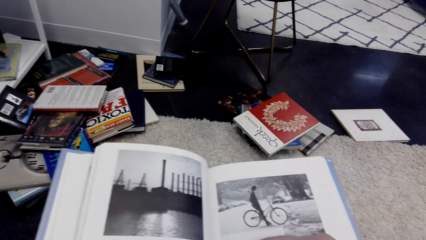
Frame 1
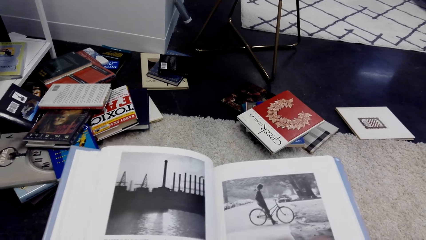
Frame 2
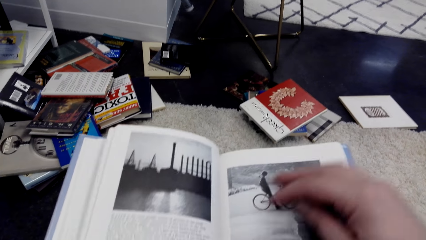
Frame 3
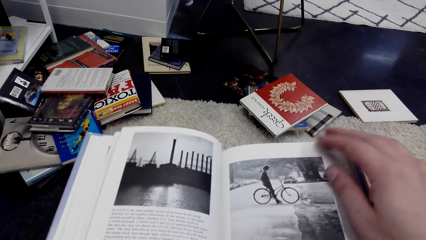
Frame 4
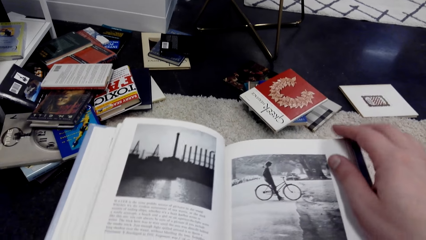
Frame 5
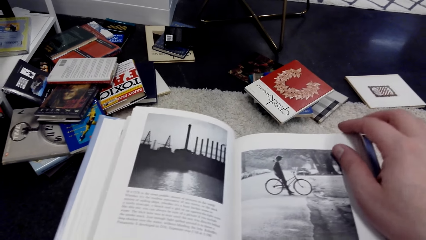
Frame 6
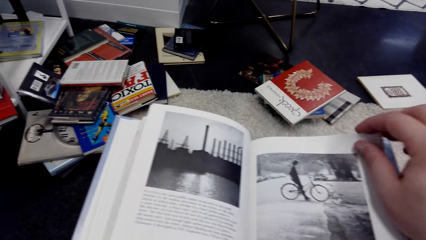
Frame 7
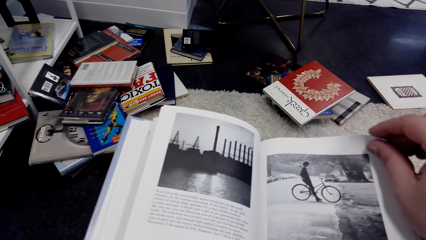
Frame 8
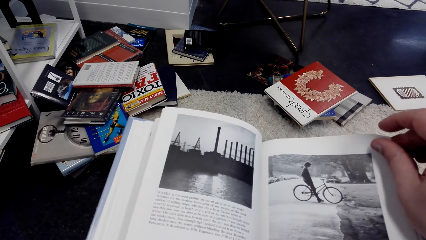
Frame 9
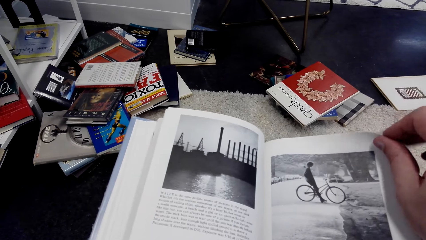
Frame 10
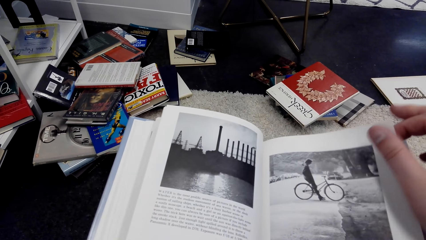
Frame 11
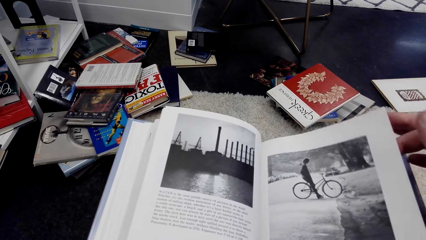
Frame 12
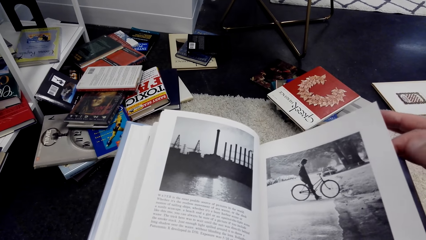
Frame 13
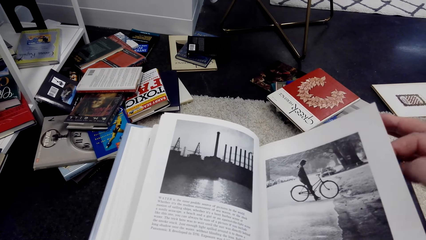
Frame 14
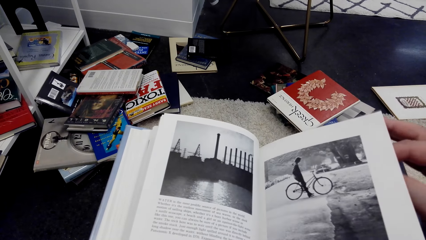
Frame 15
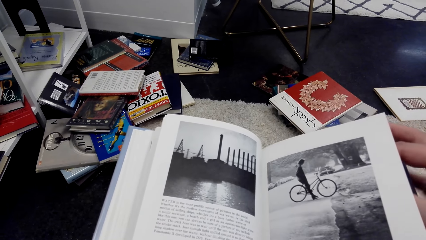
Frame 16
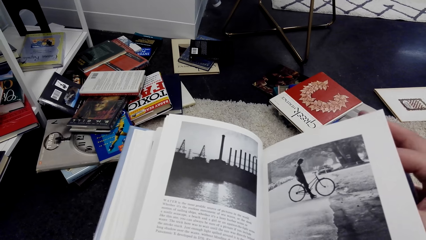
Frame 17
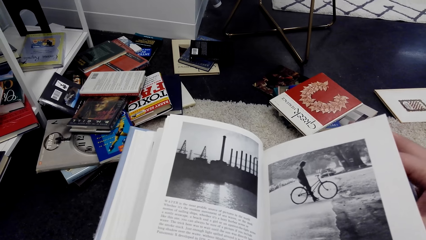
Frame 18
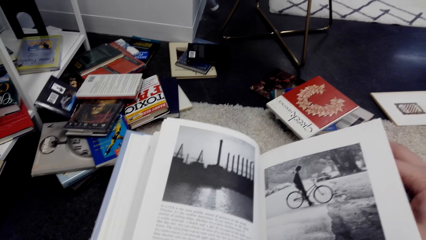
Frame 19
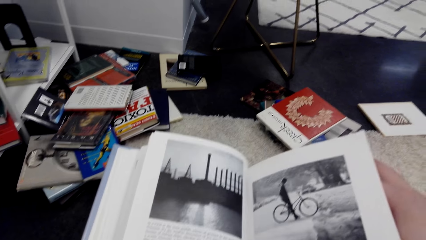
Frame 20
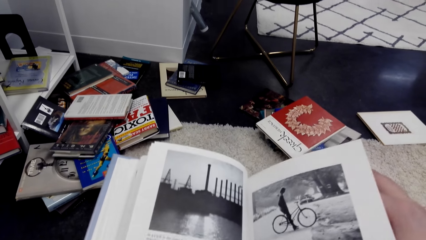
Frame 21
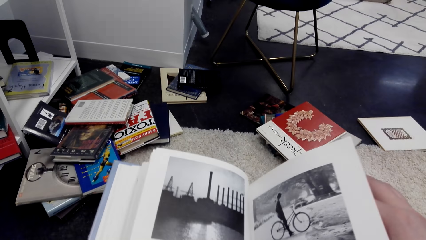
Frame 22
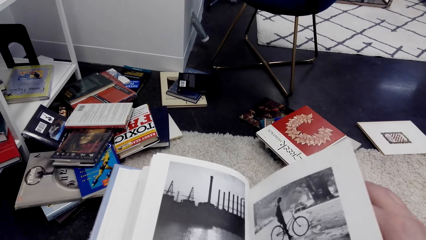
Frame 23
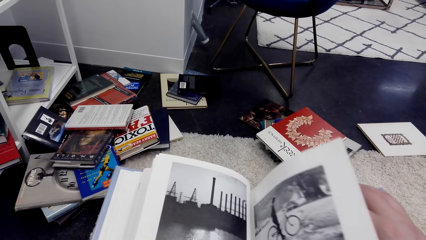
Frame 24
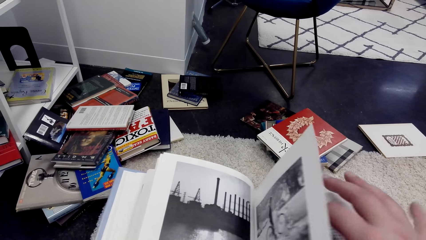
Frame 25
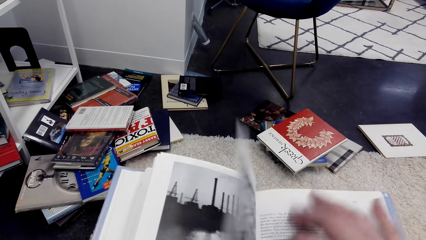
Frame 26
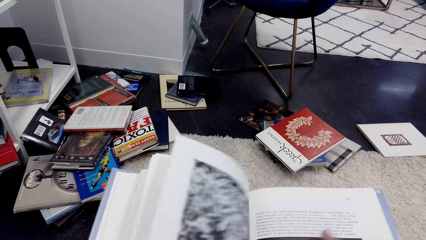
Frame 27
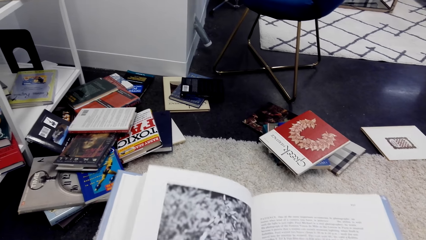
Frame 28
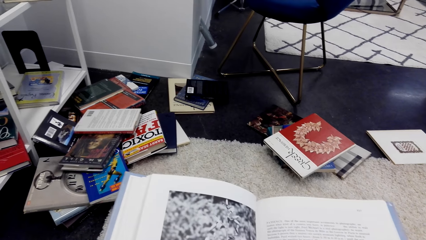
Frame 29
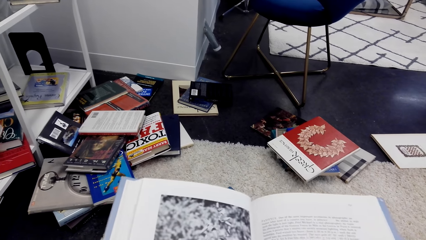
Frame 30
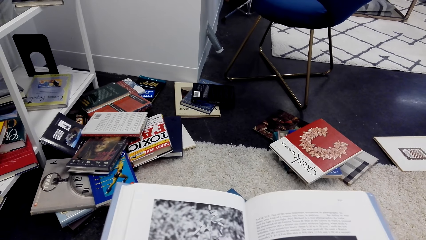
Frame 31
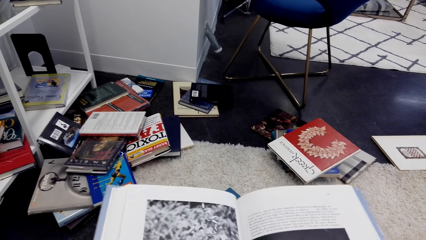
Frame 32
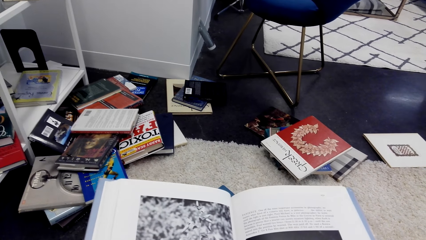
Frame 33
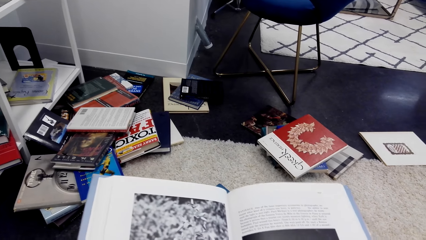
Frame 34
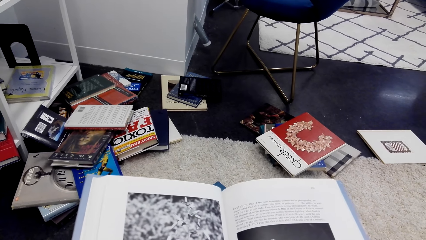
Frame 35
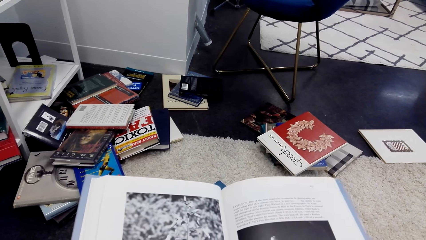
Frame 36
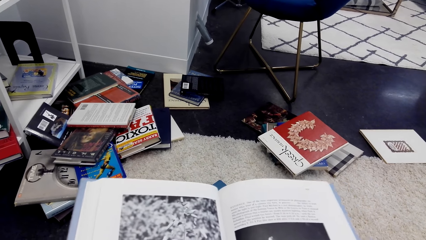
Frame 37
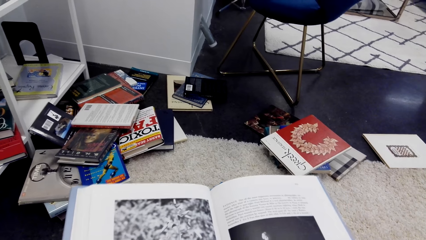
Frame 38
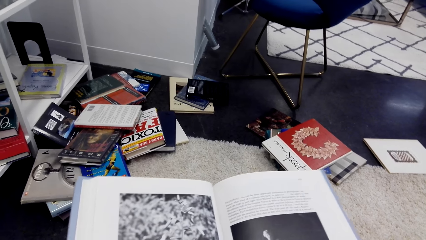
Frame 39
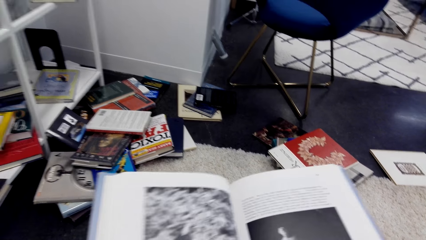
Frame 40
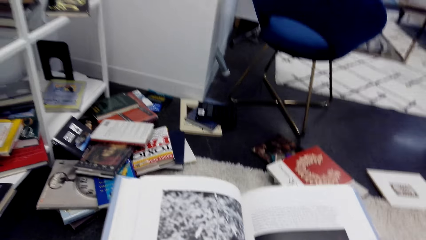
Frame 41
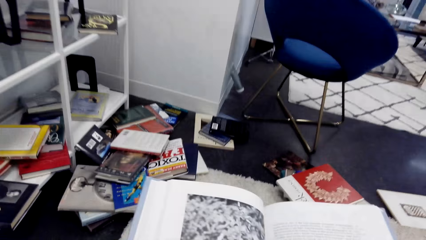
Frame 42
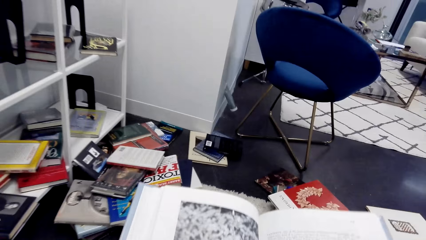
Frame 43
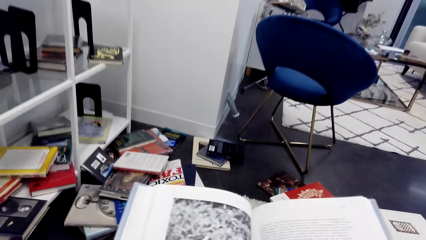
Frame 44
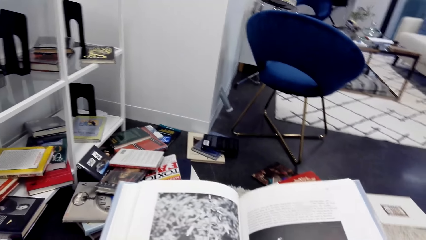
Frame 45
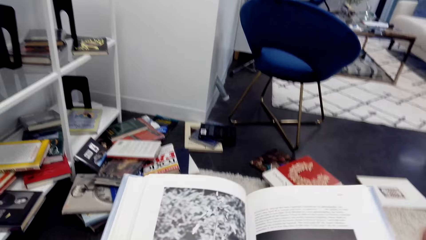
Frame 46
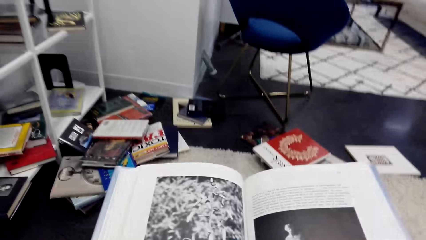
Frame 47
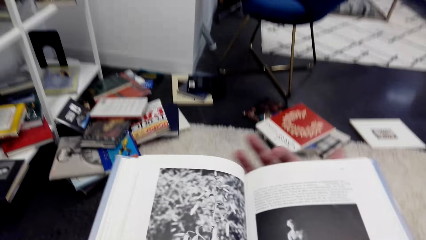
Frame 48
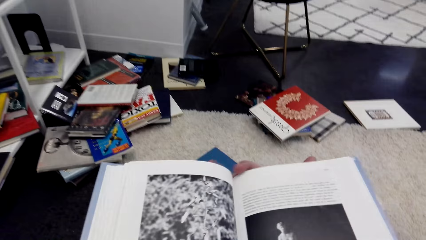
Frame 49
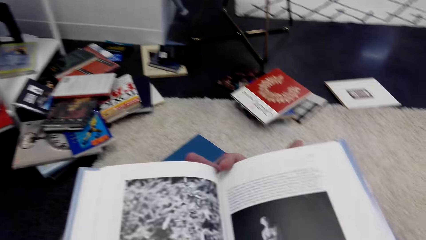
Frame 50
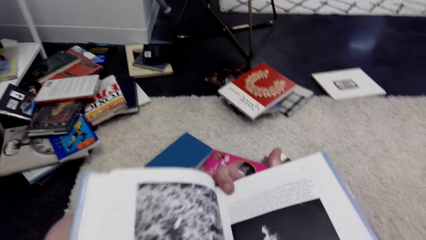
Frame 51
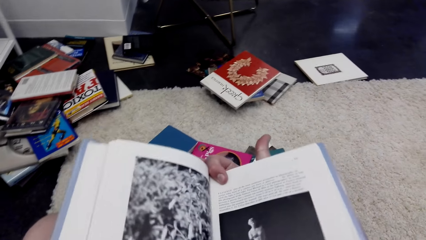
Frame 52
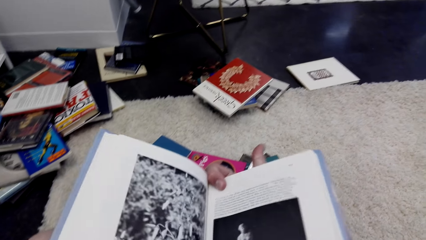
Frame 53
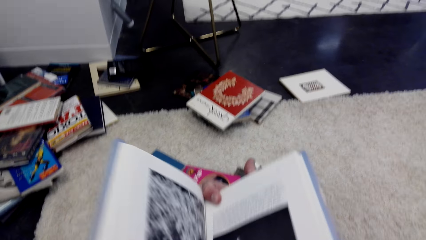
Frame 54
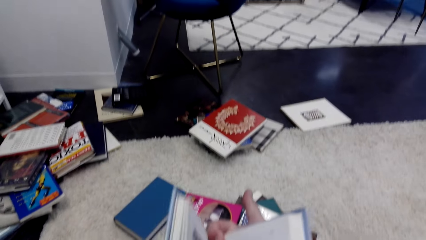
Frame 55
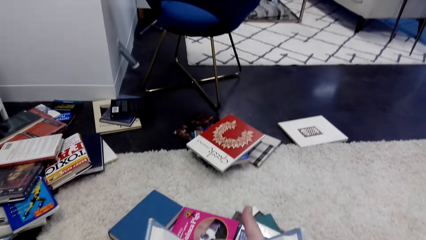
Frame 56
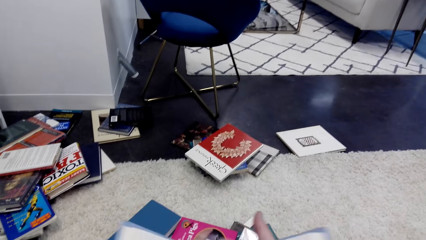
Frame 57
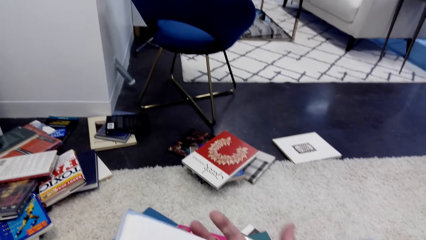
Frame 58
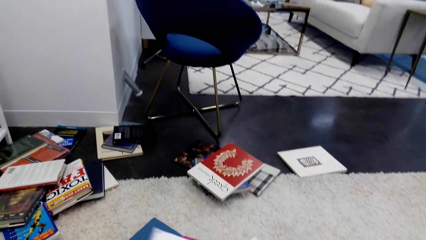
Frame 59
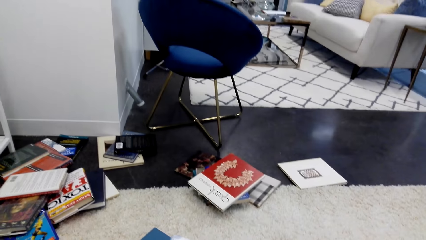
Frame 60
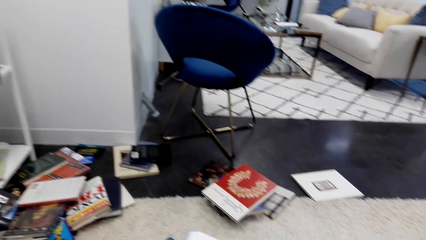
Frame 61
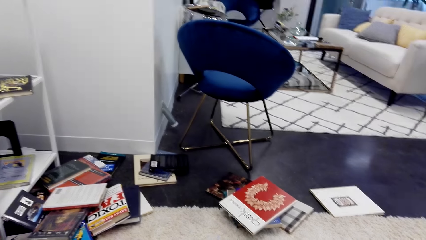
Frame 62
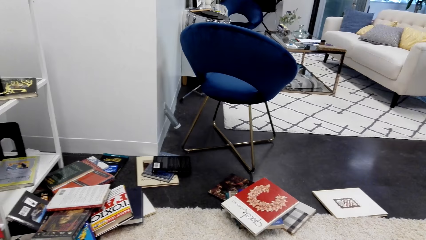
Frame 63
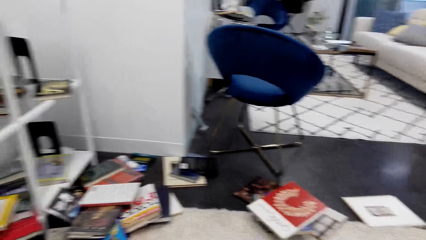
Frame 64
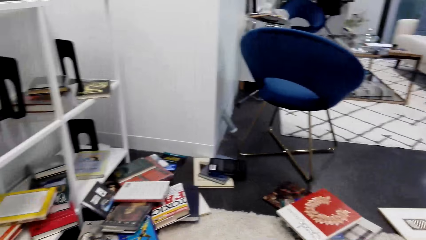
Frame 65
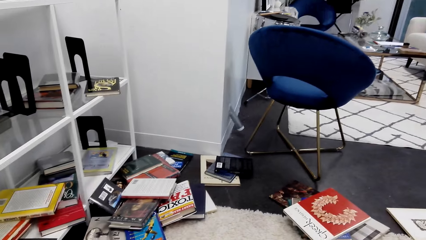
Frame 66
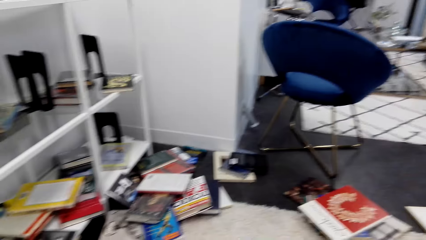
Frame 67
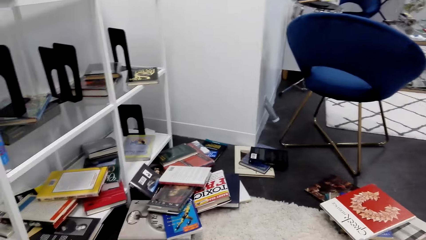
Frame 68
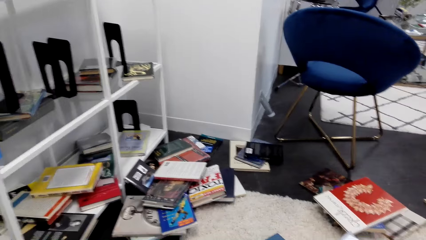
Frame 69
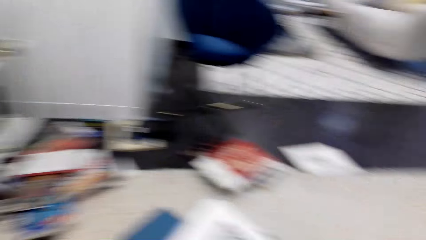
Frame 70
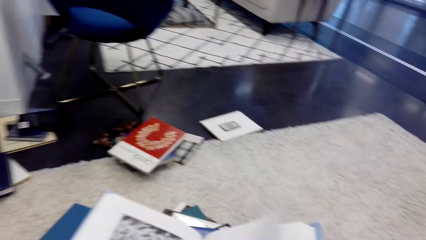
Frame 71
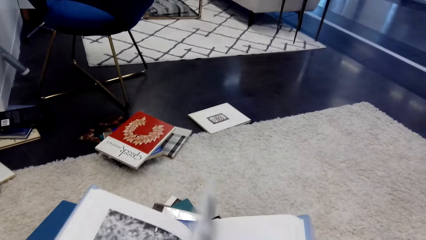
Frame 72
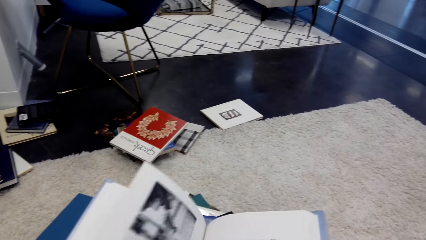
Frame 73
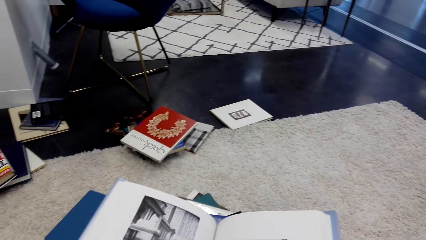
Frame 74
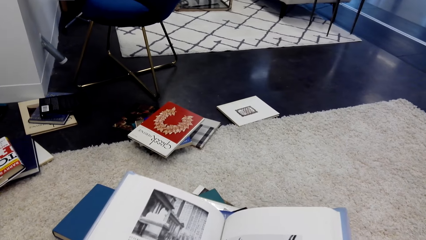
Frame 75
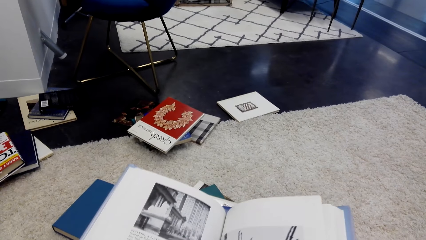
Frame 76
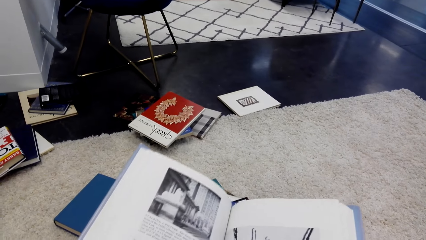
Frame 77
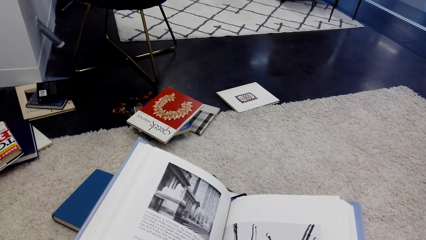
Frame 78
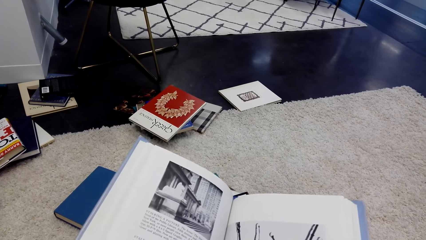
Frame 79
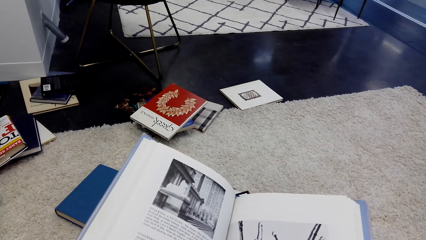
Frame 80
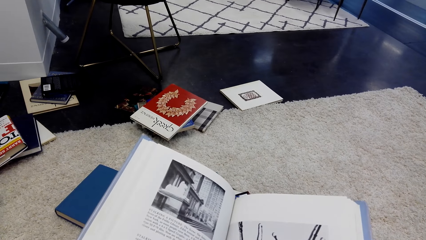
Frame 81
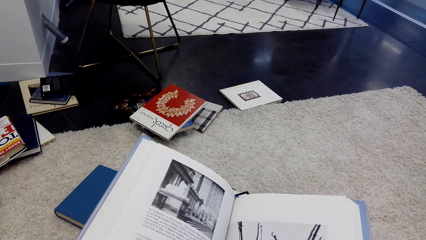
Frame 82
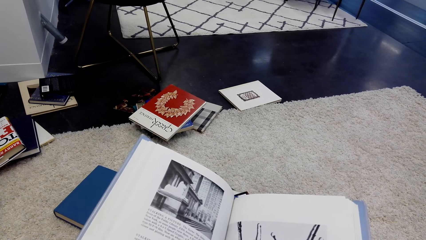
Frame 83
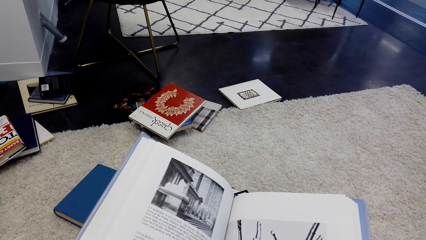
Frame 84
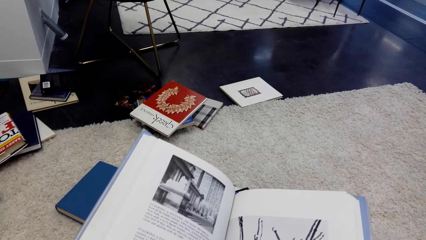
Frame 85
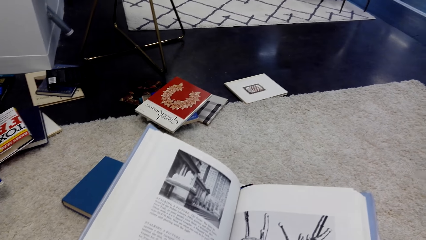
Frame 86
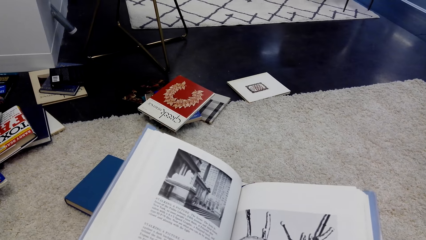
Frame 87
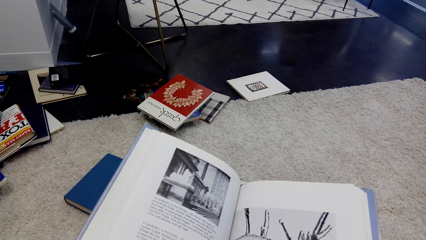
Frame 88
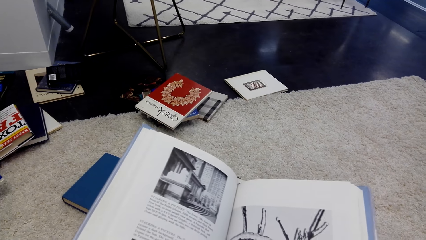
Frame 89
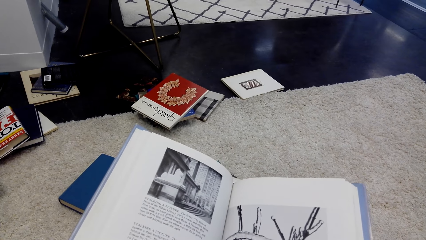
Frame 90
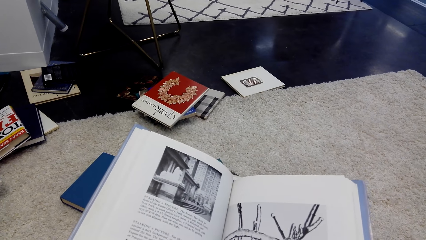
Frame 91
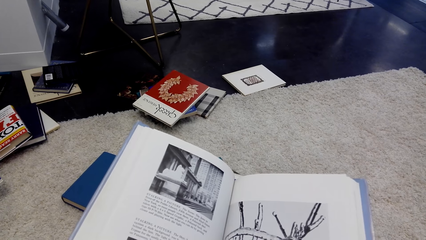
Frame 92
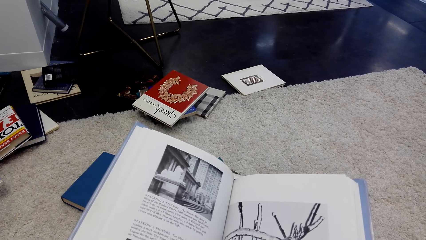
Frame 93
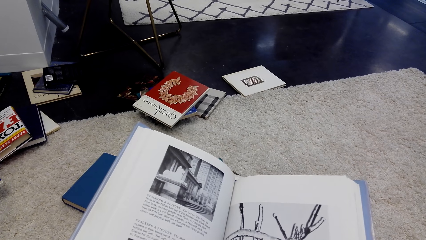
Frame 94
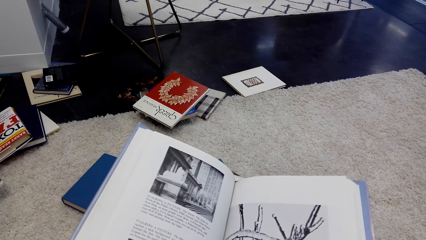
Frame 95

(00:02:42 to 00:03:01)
The camera wearer opens the page. They open the page again.
